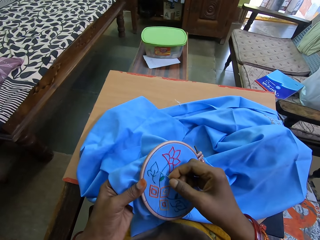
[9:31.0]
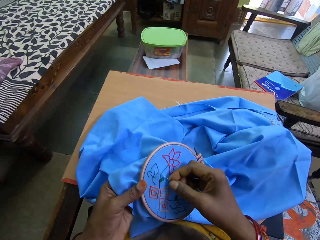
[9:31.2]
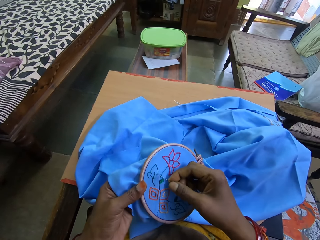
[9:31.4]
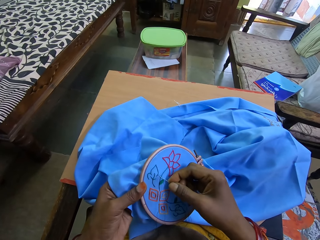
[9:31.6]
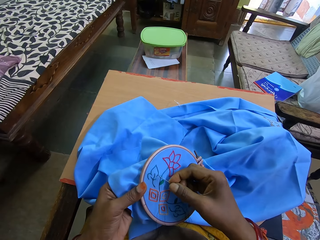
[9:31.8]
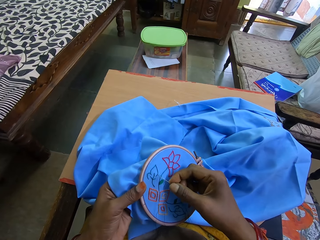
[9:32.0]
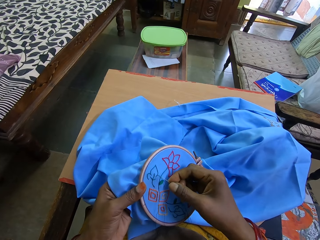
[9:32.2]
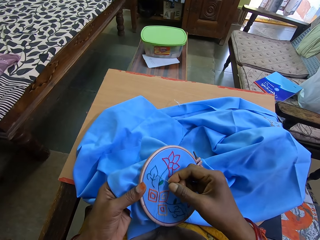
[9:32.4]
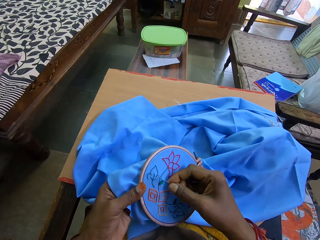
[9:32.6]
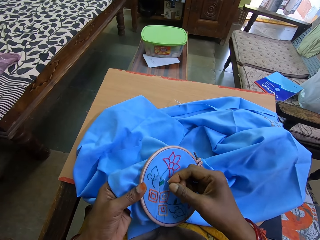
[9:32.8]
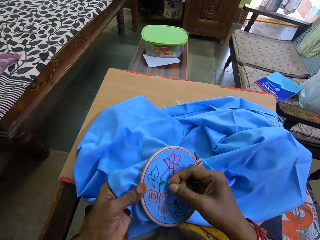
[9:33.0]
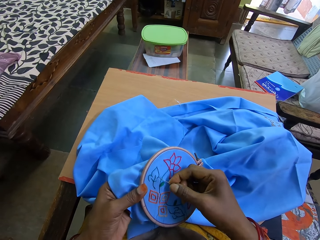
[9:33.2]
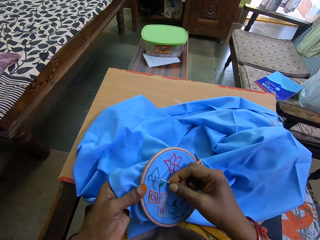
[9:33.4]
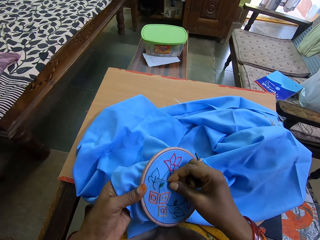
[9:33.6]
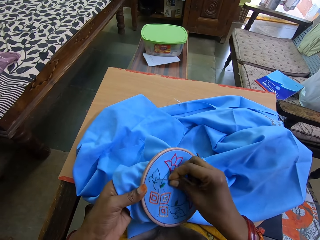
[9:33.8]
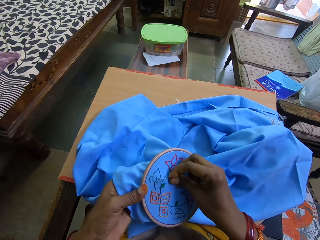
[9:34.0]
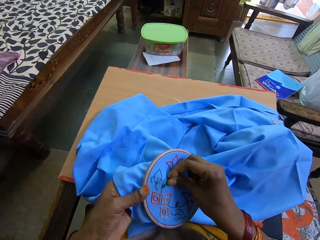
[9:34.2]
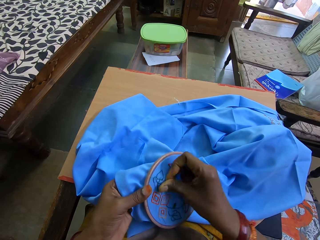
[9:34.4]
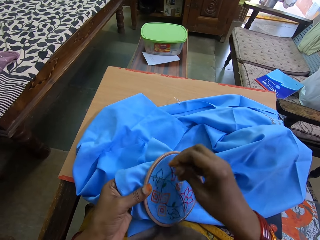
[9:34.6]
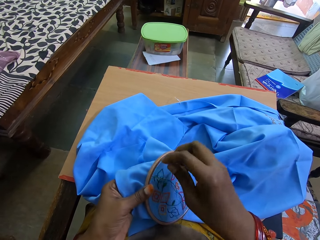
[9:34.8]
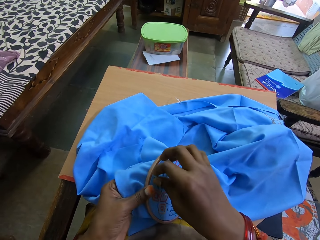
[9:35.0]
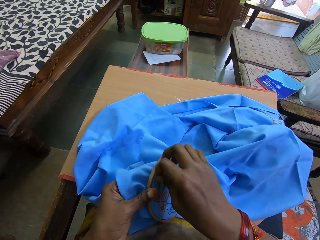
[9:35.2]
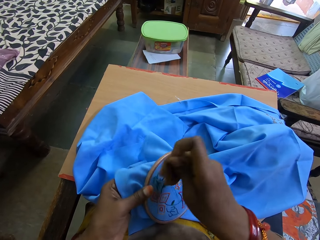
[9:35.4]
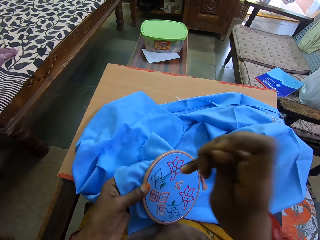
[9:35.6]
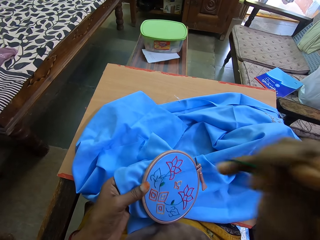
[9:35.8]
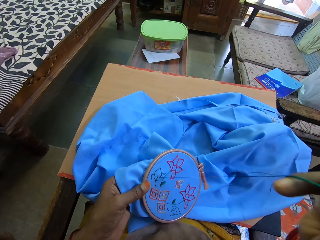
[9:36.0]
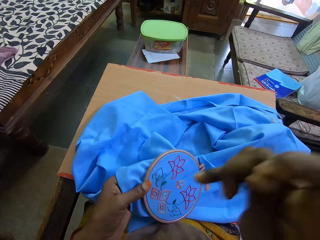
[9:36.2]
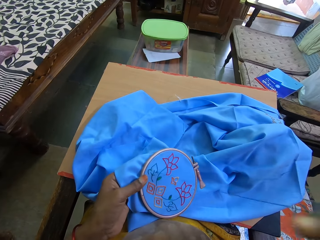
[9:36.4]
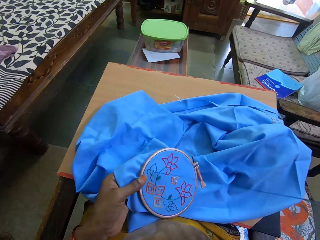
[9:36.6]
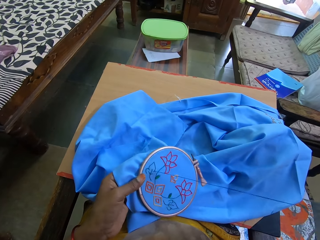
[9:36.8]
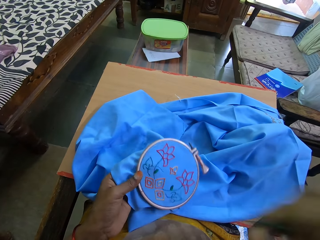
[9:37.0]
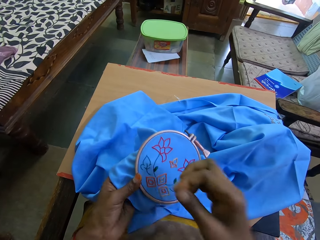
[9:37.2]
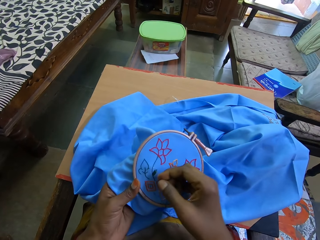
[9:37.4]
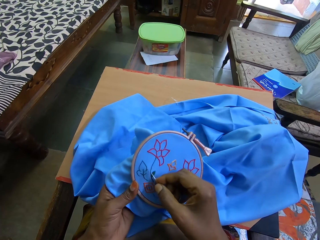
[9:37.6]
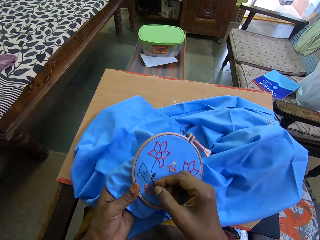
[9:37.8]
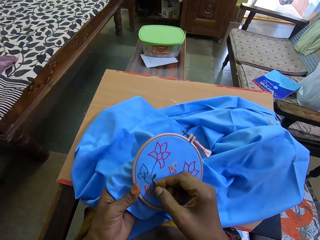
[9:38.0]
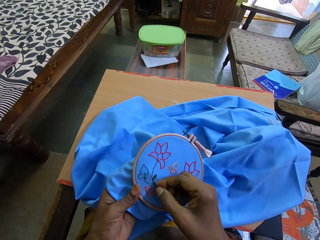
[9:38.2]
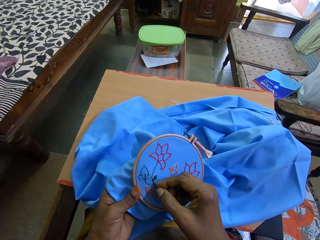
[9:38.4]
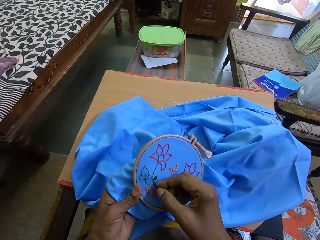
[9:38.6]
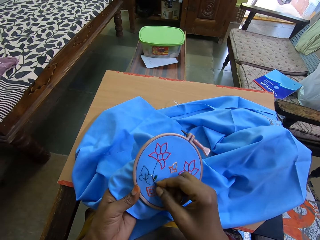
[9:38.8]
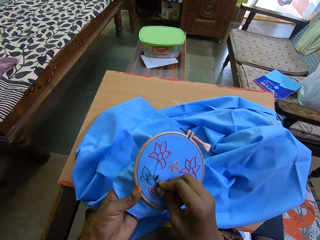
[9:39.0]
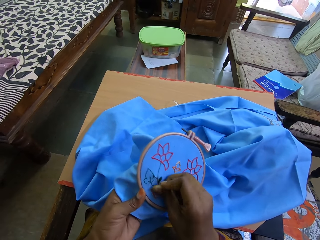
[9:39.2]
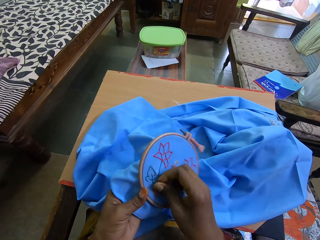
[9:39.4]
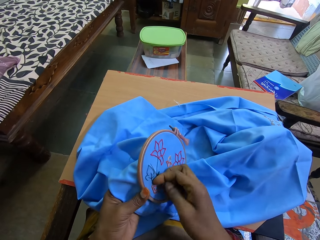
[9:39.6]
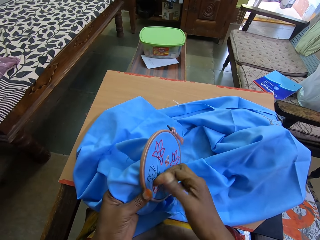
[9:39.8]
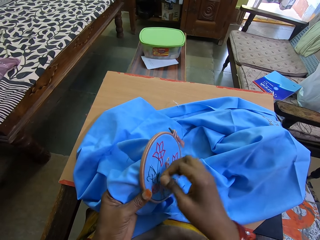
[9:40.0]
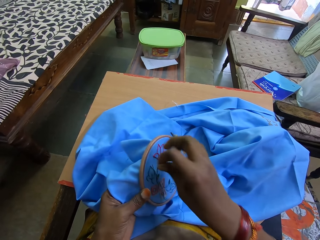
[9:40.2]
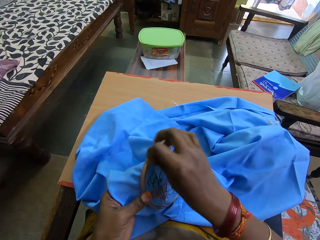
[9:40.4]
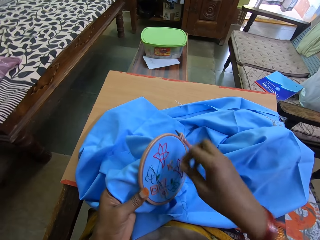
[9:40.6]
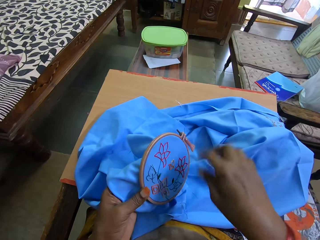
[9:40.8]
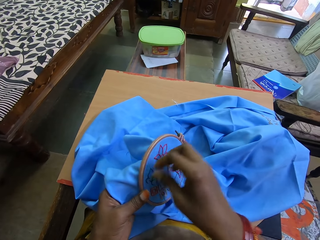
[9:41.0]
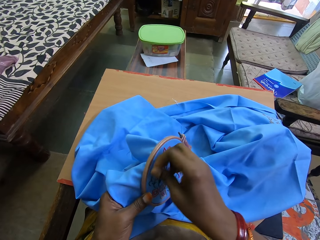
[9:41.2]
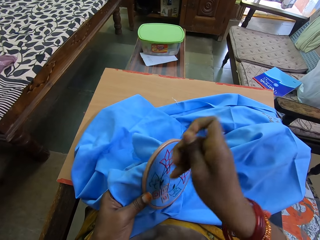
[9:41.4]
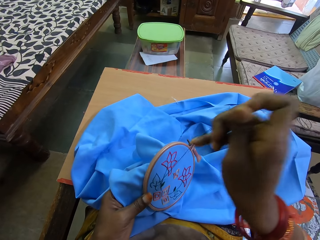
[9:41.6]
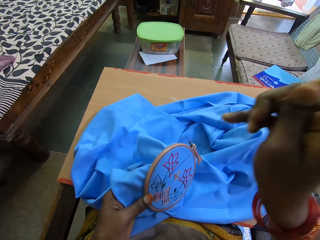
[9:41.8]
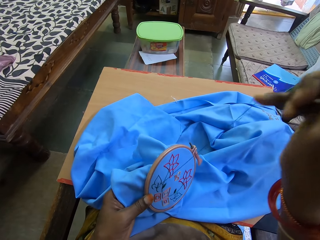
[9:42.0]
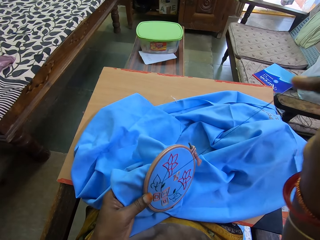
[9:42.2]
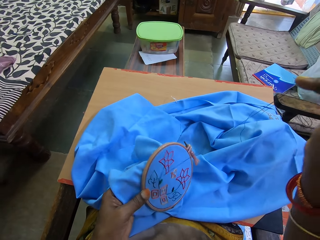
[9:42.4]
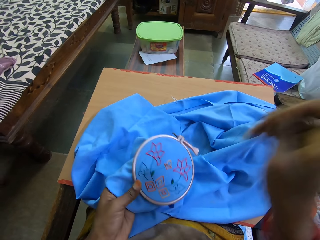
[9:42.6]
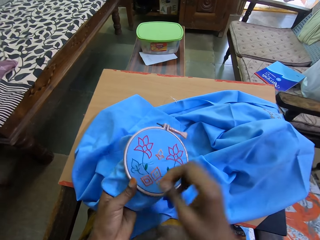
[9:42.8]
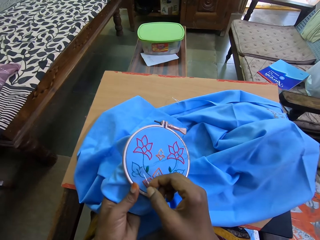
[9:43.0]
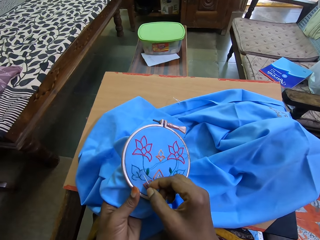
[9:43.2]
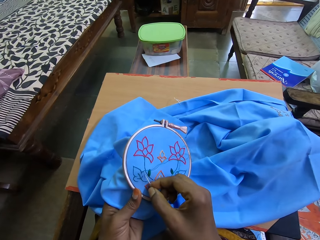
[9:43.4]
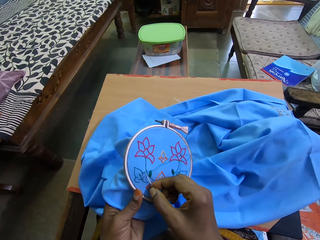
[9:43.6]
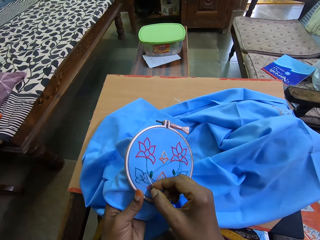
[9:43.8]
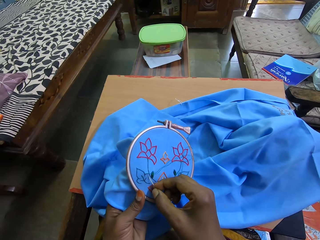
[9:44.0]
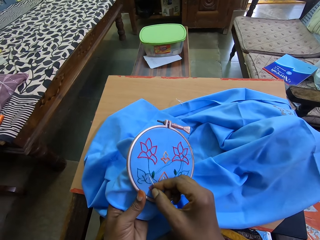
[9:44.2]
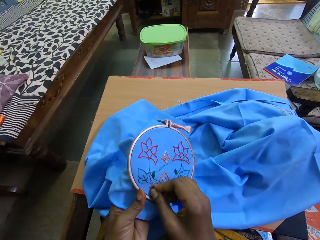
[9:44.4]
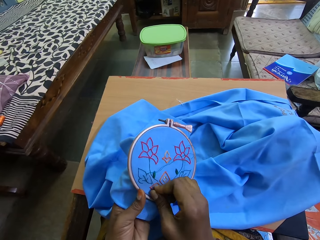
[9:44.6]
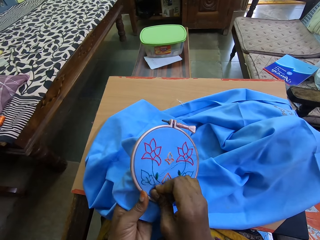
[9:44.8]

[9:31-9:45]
The camera wearer sews an embroidery flower pattern on a fabric. They put the needle on the fabric. They touch the needle. They put the needle on the fabric. They touch the thread. They touch the needle.

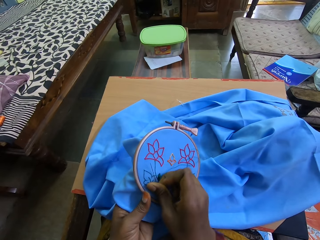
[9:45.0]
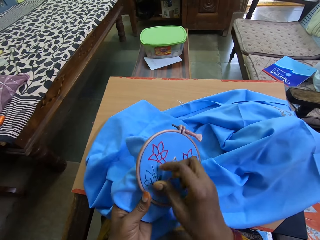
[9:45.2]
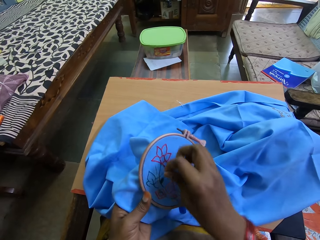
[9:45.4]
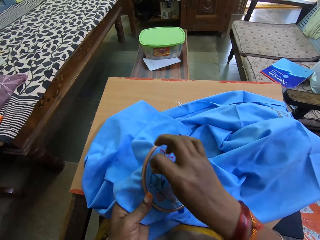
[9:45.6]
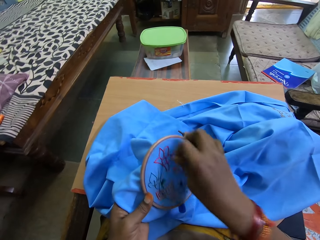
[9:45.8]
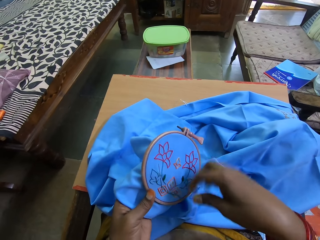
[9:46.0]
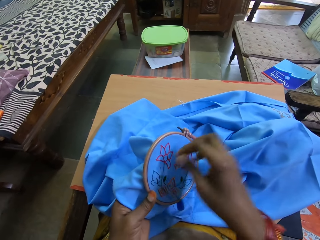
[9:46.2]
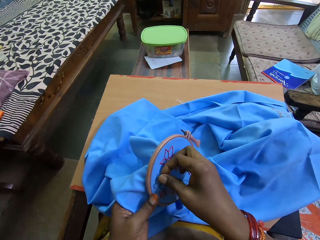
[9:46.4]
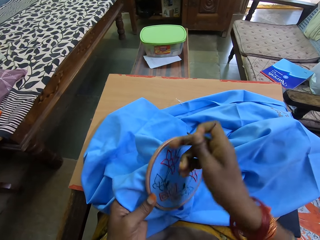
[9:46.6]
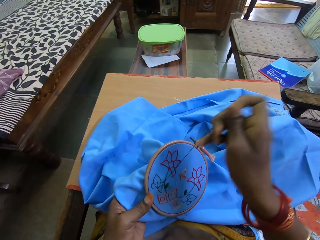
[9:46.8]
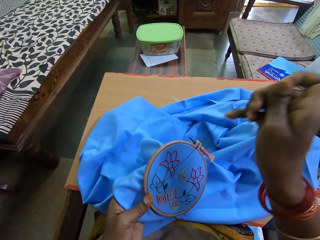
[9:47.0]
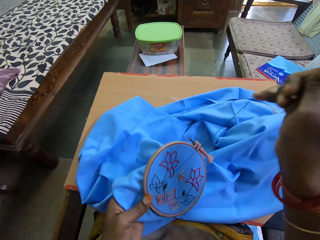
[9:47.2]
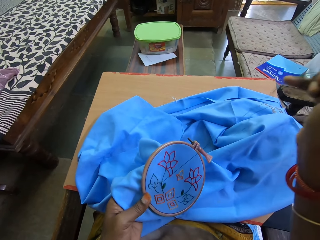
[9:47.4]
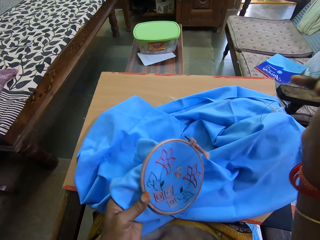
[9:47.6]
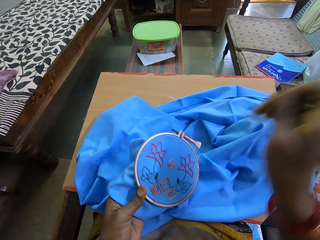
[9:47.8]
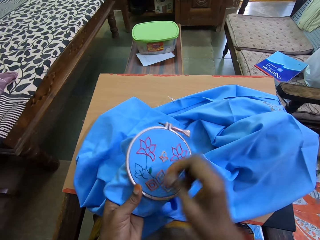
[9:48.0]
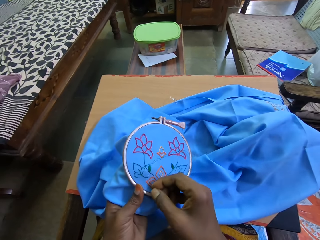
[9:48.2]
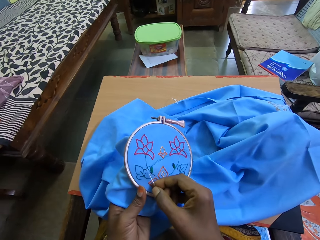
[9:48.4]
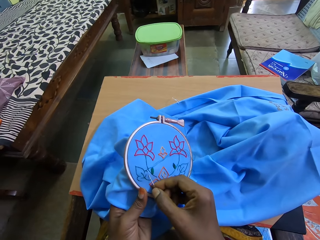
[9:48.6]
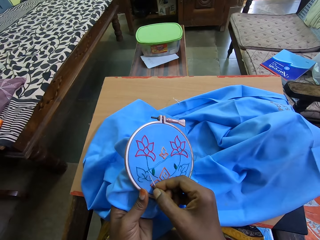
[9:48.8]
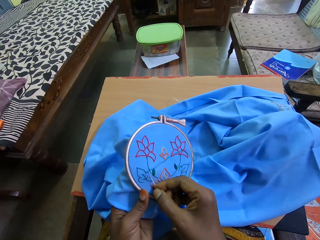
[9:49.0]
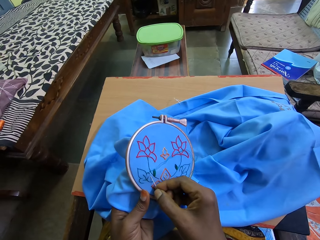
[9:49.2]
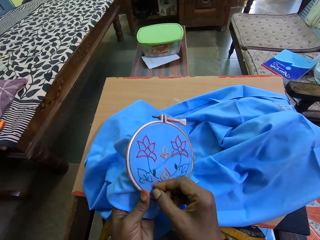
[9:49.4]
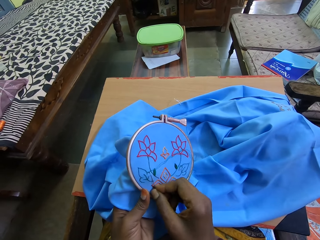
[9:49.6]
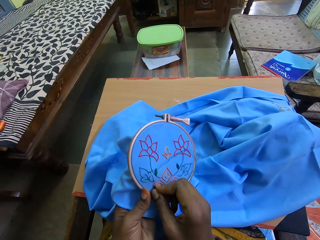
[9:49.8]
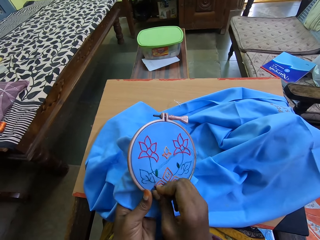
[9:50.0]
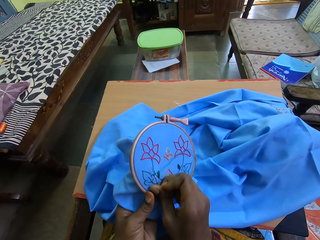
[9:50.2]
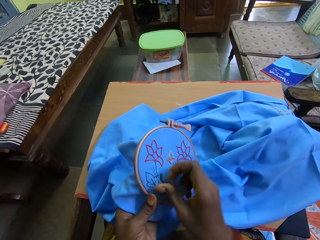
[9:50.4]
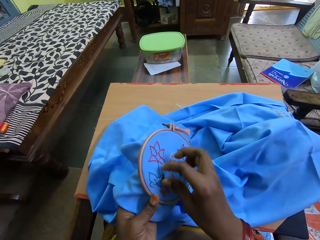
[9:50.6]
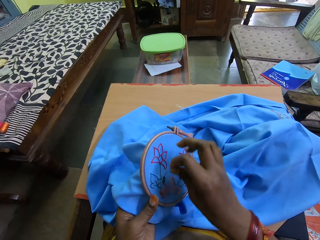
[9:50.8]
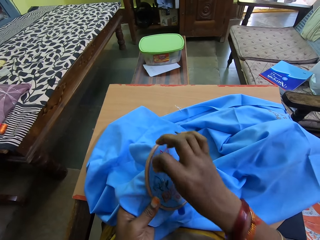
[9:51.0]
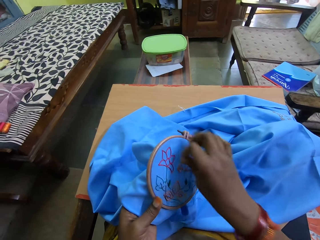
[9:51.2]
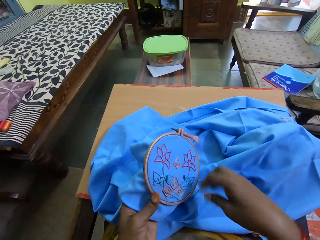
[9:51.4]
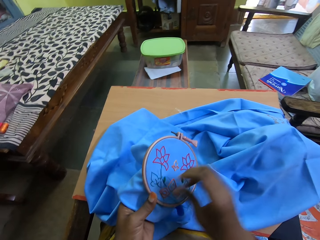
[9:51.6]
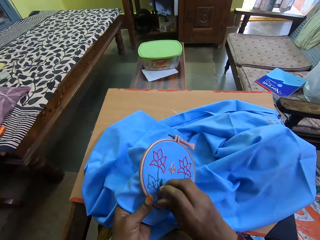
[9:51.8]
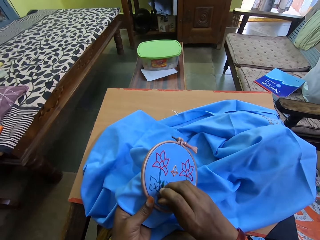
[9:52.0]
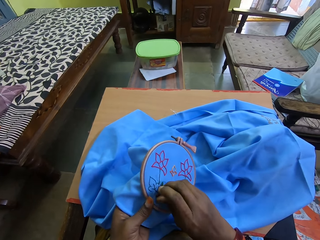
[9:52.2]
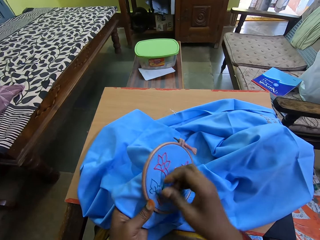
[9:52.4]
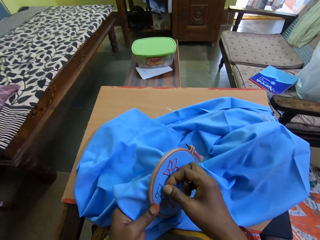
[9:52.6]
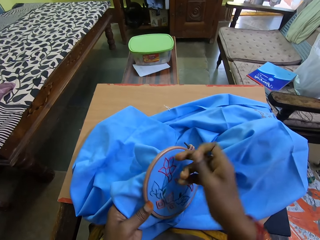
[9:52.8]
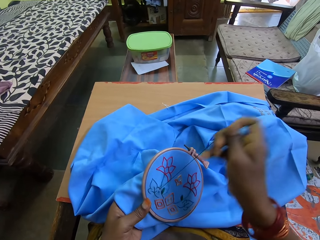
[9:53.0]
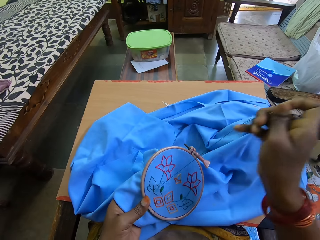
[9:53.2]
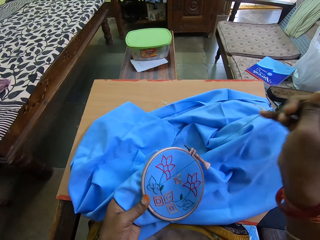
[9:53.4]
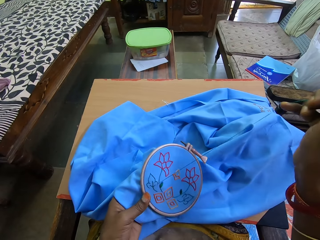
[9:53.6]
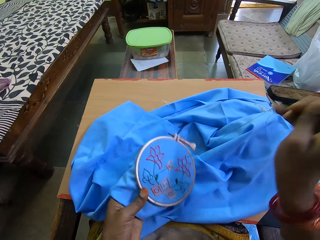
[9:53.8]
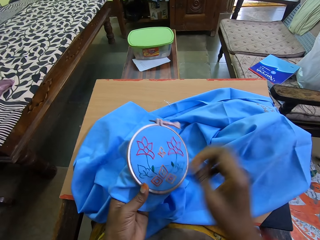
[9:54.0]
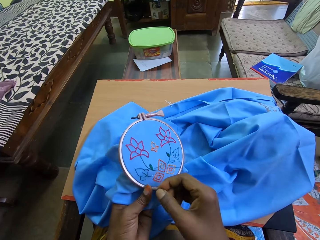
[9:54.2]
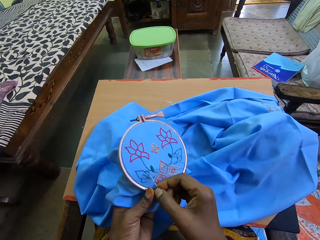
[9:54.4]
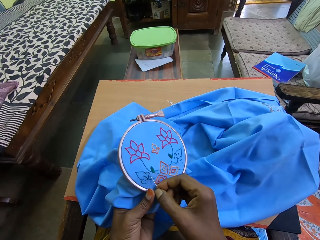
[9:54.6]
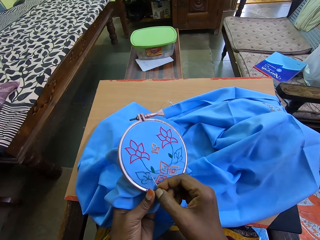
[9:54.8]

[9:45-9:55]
The camera wearer puts the needle on the fabric. They touch the thread. They touch the needle. They put the needle on the fabric. They touch the thread. They touch the needle.
